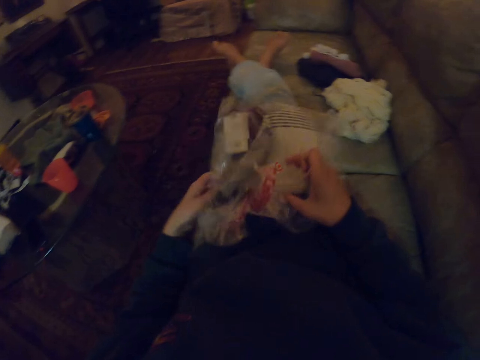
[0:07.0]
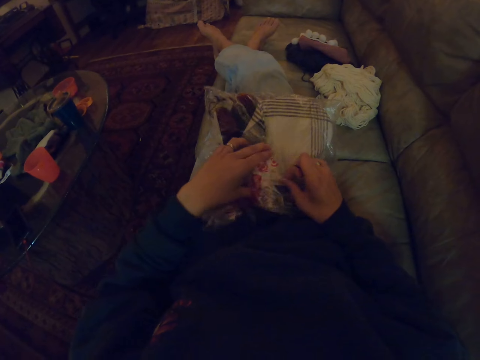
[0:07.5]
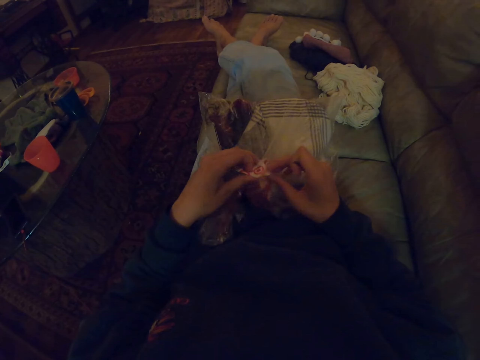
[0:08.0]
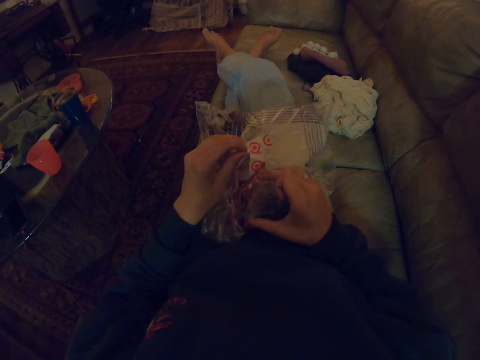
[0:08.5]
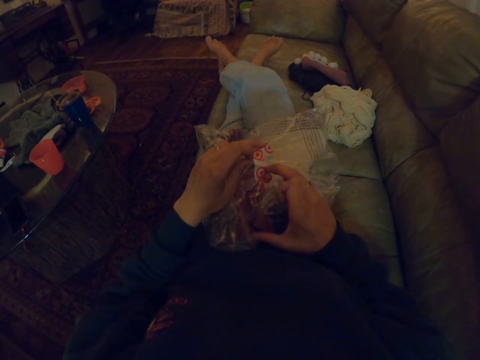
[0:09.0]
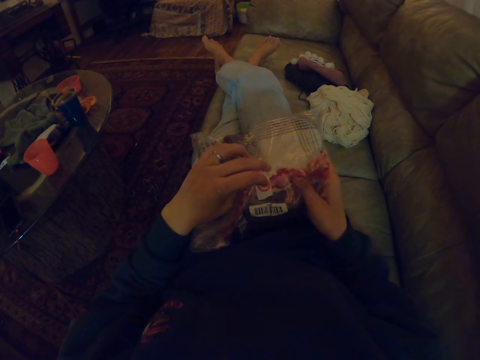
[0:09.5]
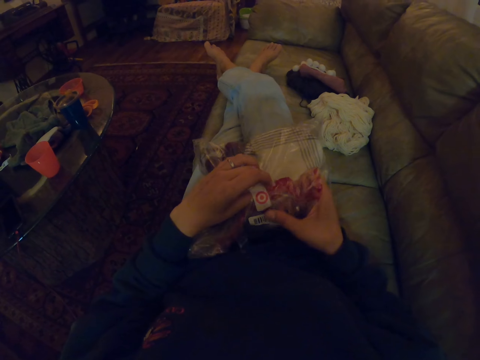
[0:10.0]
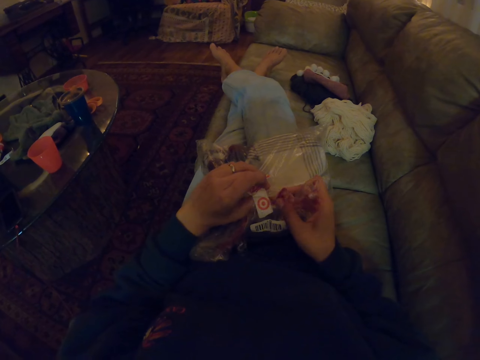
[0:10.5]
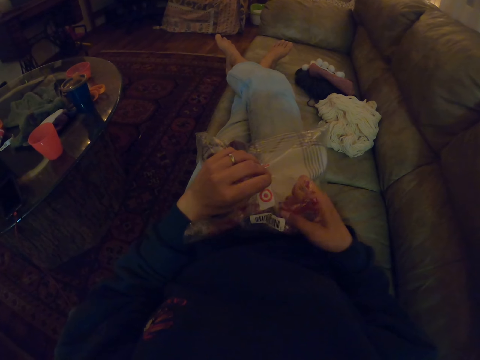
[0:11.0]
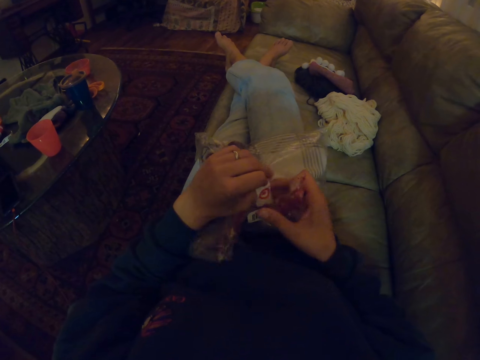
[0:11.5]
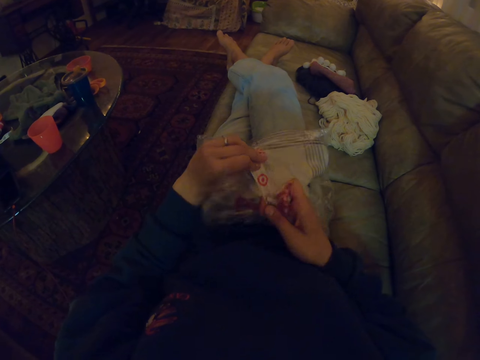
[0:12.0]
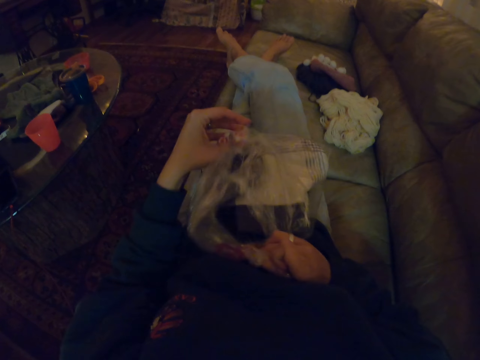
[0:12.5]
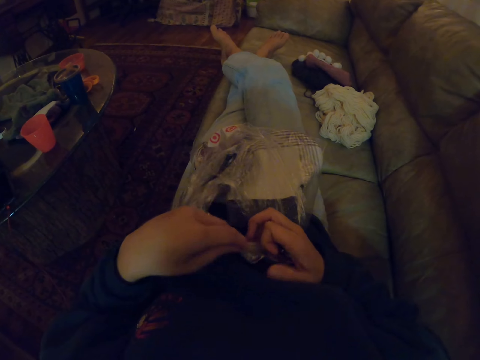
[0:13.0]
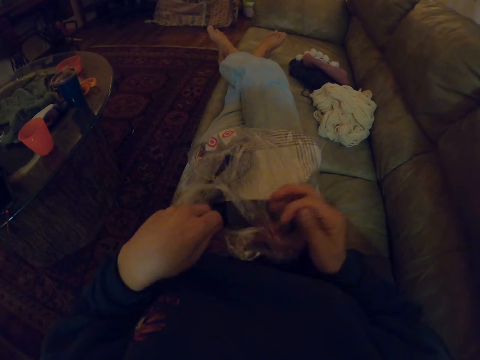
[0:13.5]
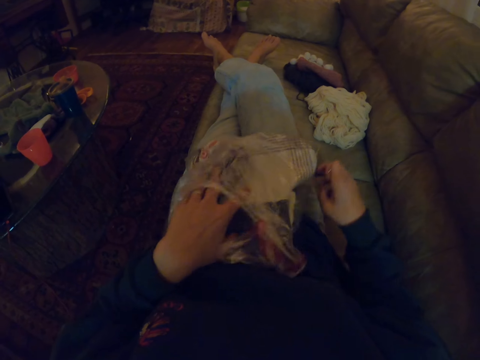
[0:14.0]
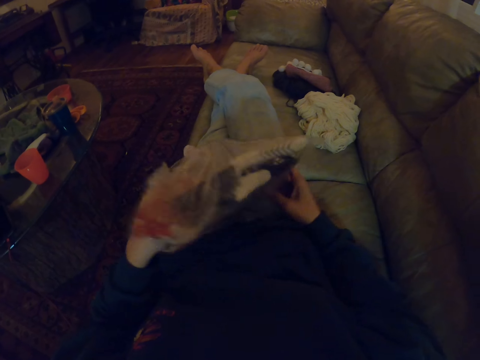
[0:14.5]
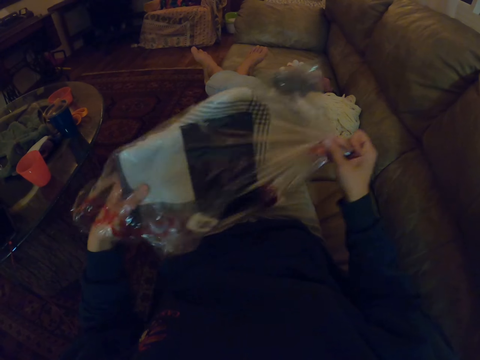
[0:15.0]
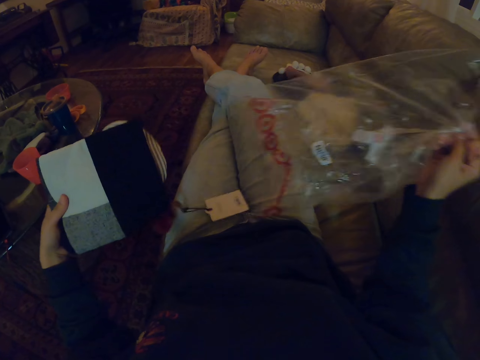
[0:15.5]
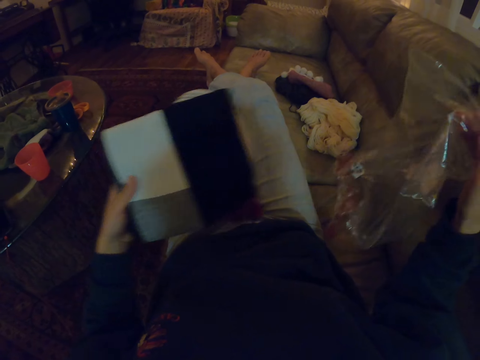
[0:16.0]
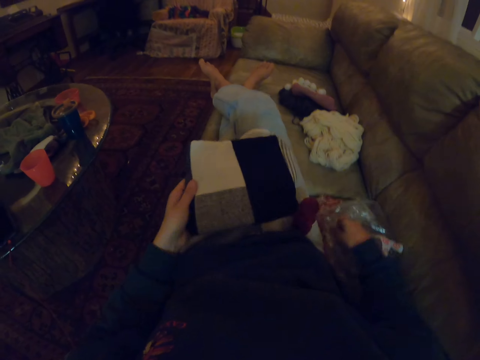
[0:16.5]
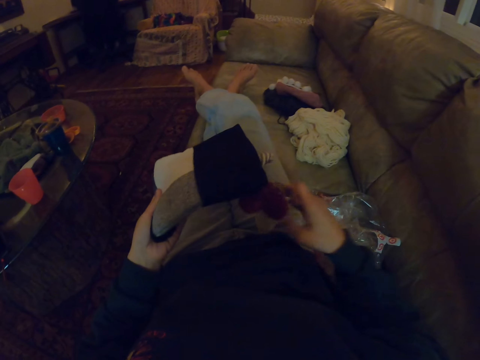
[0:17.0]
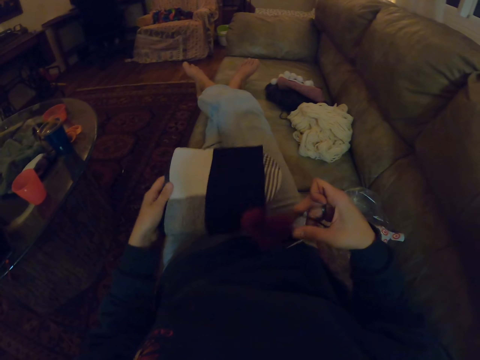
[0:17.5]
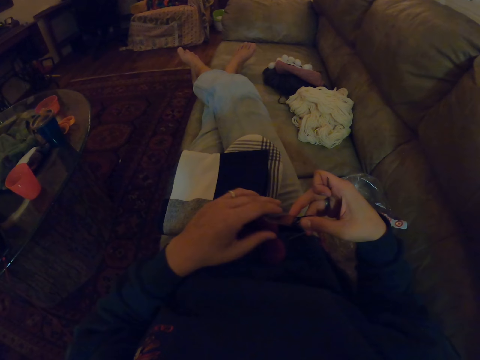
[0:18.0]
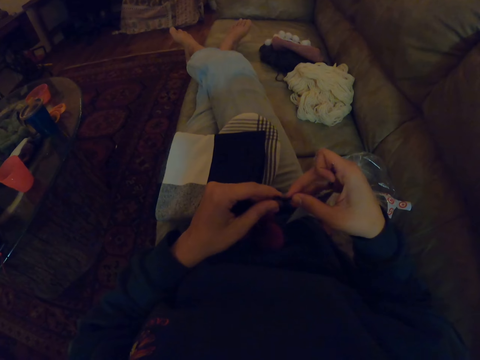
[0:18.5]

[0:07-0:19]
The camera wearer opens the polythene bag. They unwrap the paper. They remove a woolen fabric from the polythene bag.

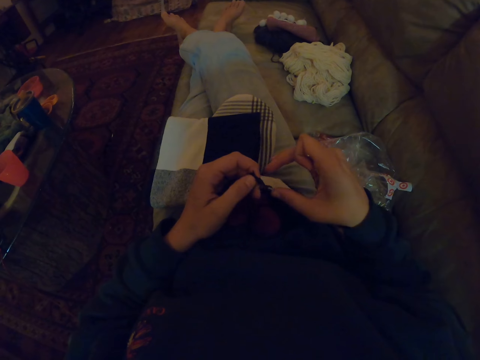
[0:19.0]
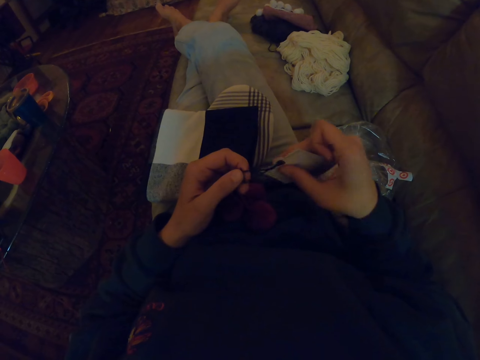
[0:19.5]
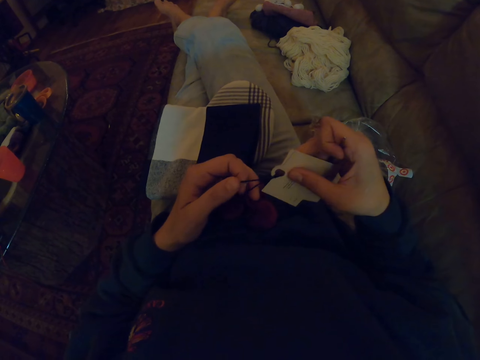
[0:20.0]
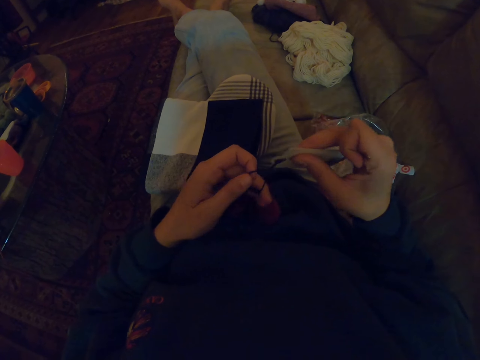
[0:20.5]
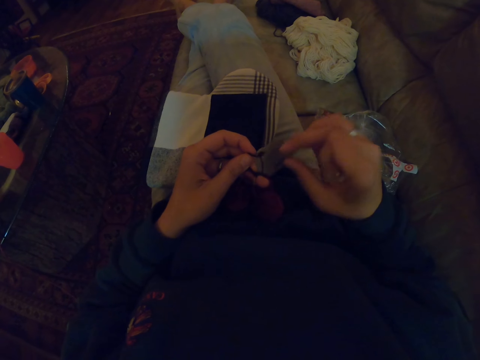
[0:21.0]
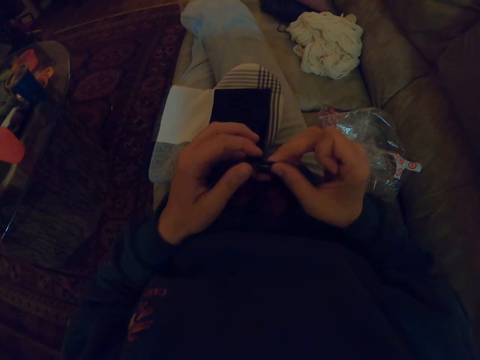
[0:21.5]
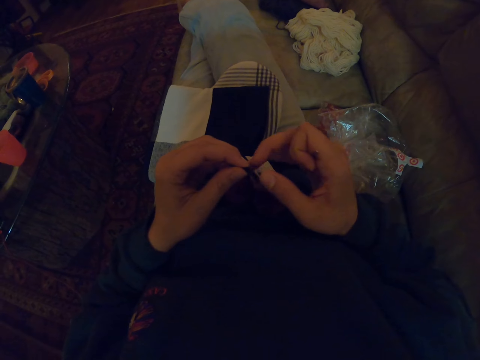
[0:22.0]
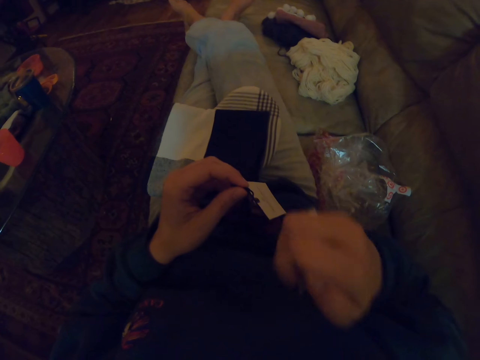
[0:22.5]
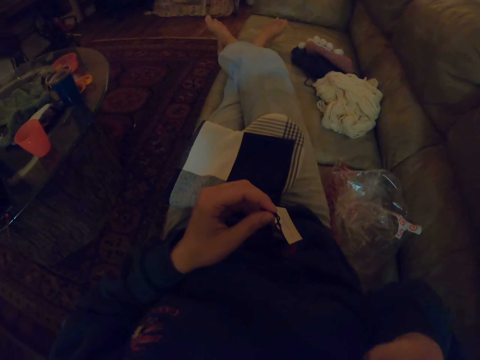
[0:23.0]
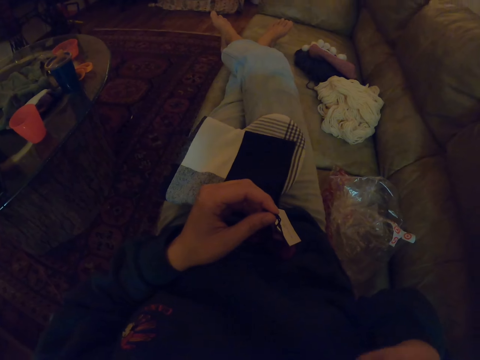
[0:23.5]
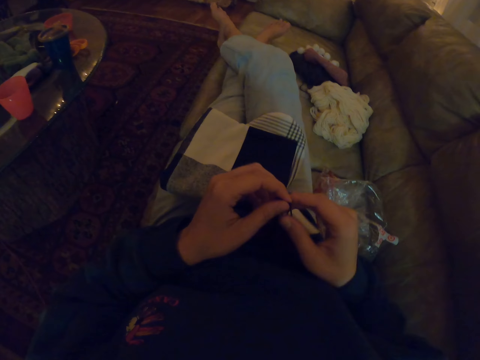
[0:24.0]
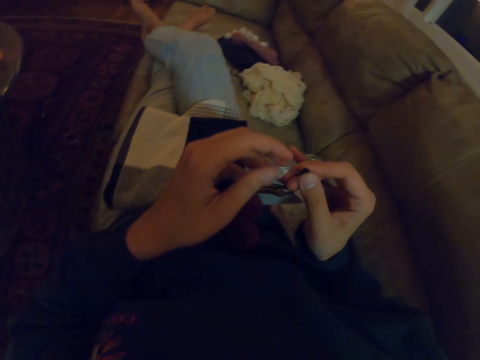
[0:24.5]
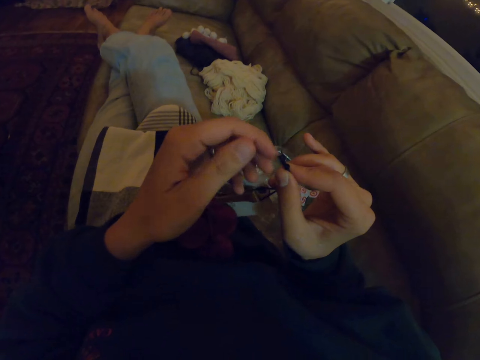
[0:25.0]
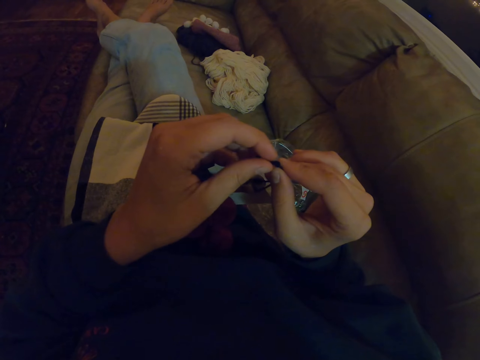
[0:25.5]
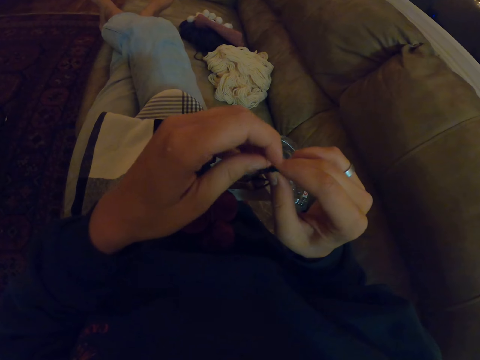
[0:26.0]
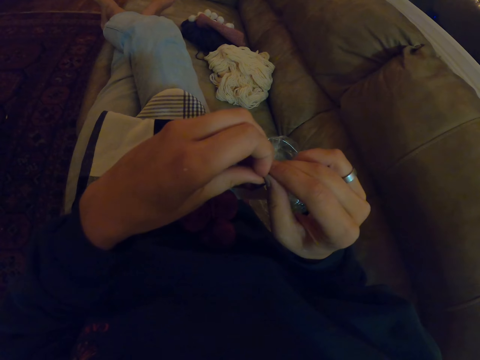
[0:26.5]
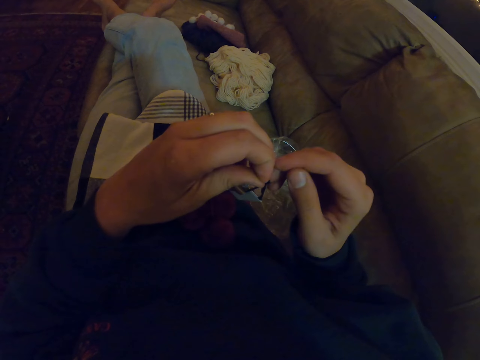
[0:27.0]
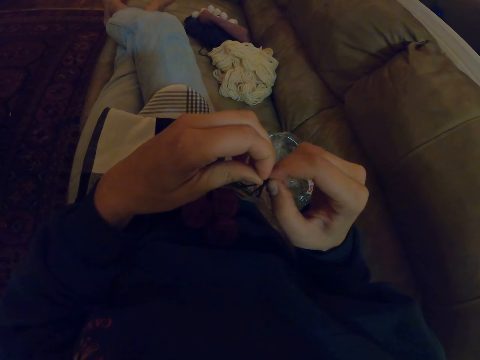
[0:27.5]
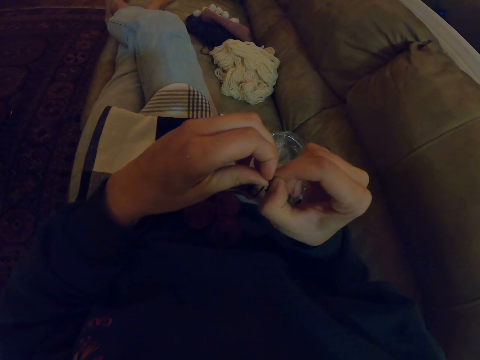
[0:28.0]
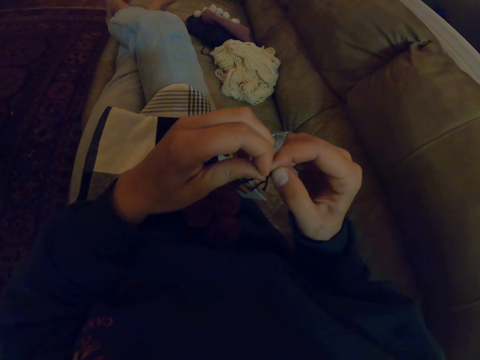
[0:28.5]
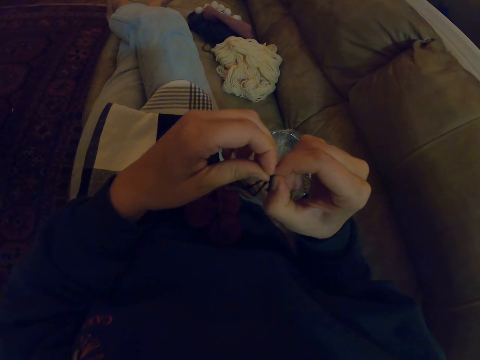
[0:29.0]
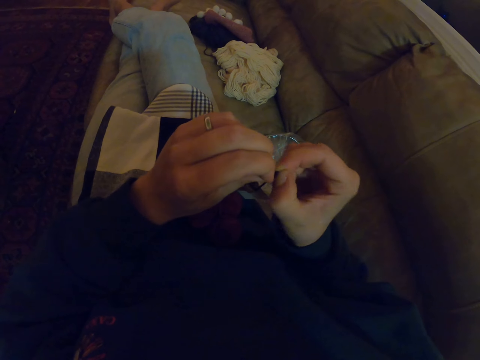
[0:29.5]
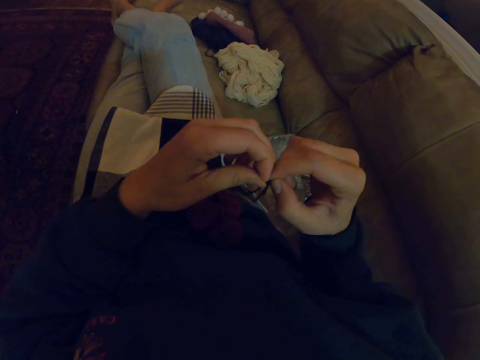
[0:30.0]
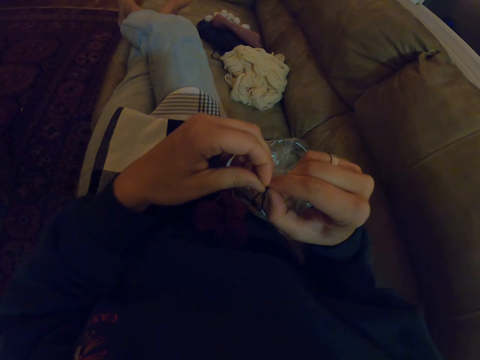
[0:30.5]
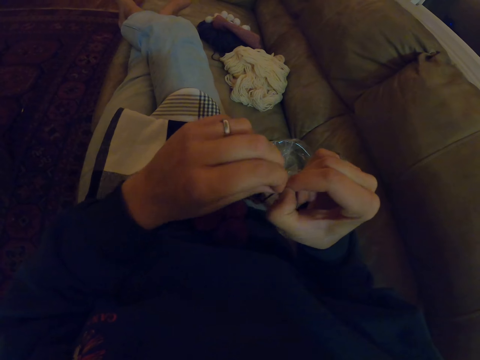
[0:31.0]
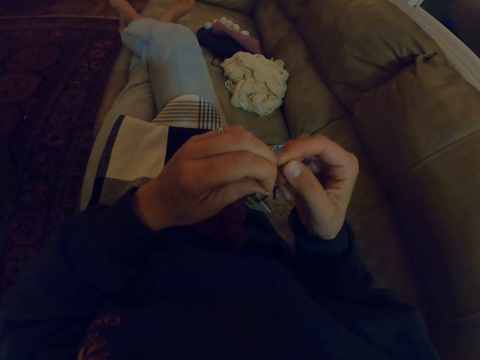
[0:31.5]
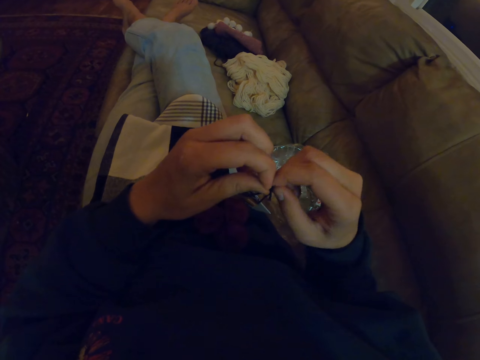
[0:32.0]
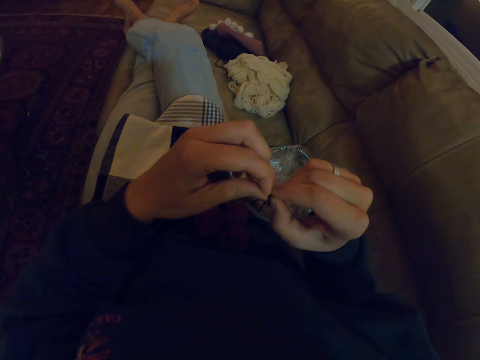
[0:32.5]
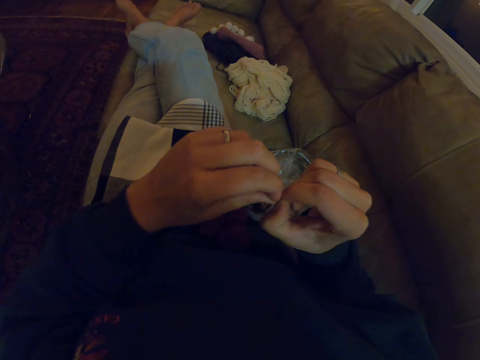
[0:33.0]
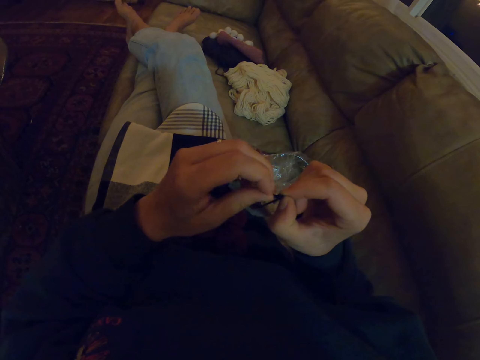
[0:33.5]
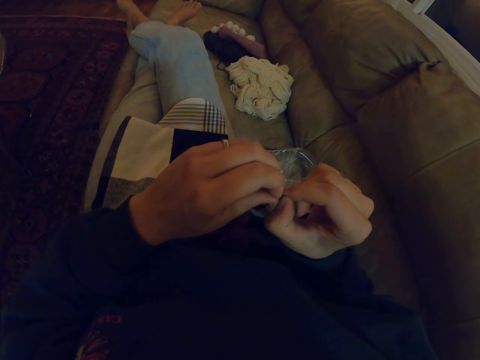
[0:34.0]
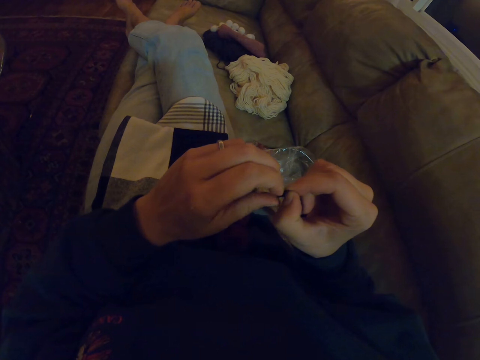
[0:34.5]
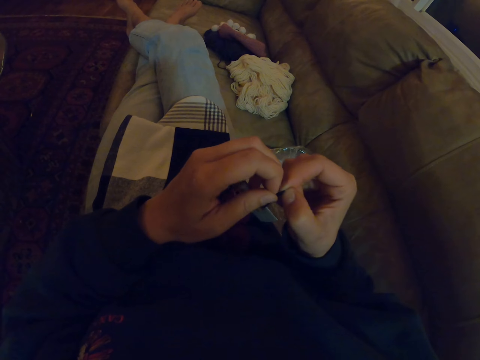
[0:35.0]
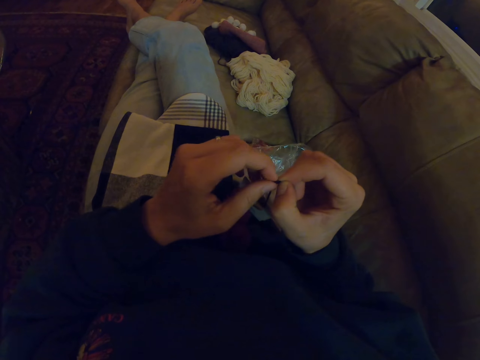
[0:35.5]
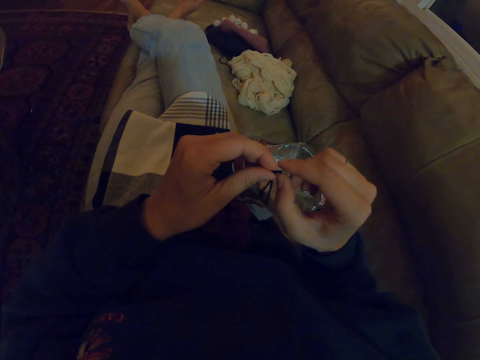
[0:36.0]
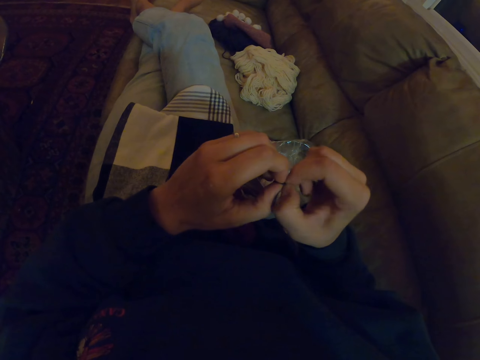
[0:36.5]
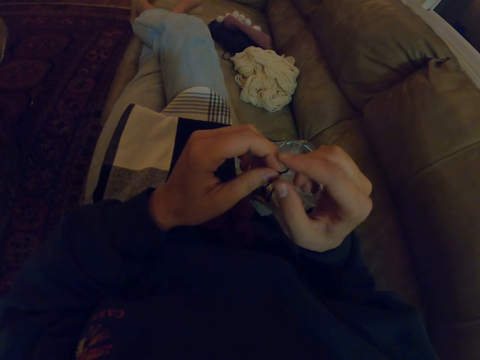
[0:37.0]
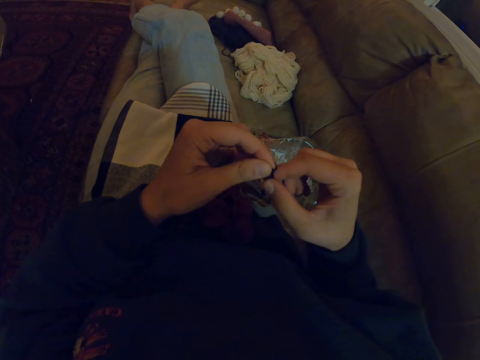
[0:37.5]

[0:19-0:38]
The camera wearer checks the tag. She puts the crochet in her mouth. She unties a thread. She unties the rope.
